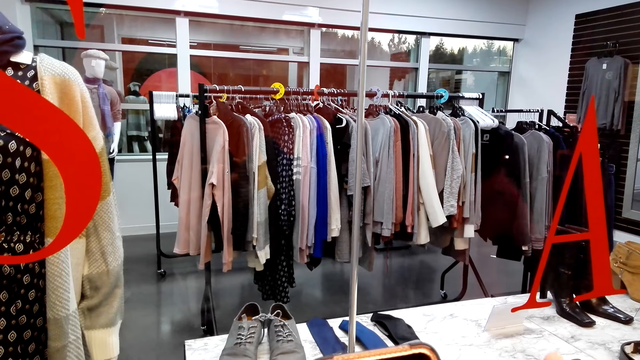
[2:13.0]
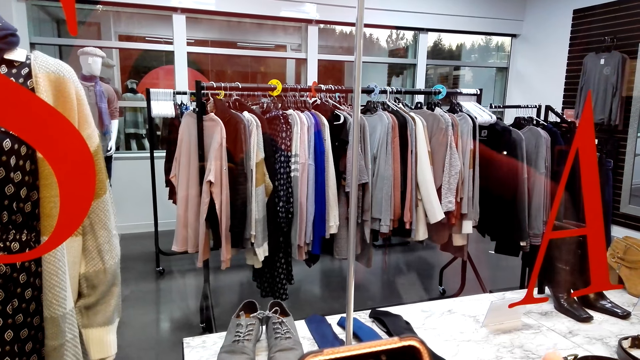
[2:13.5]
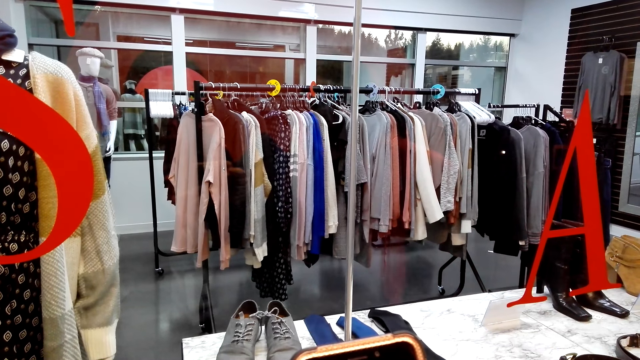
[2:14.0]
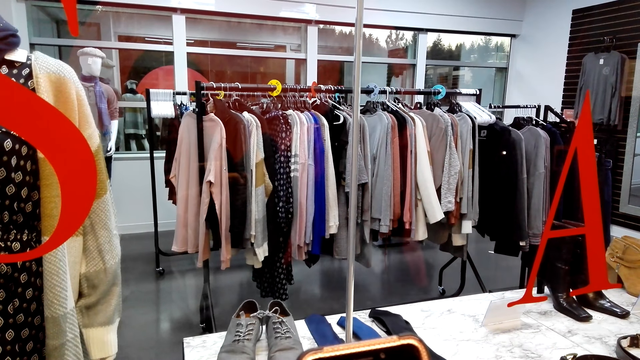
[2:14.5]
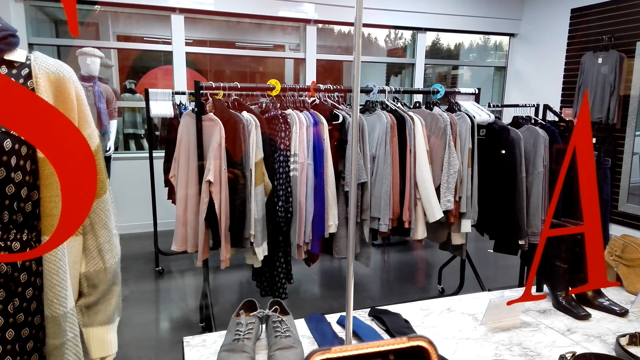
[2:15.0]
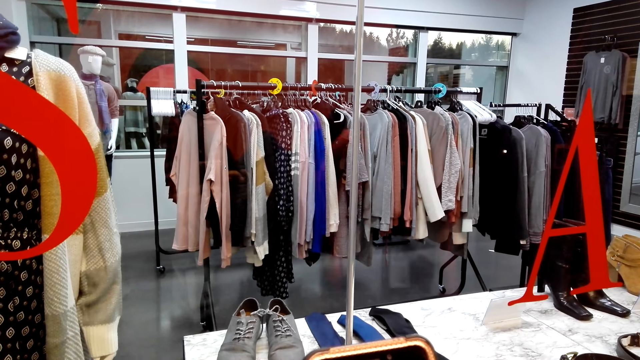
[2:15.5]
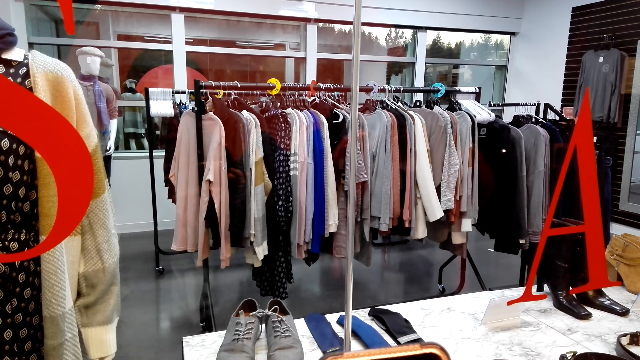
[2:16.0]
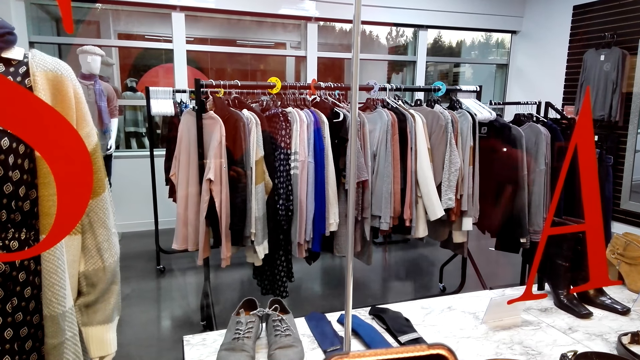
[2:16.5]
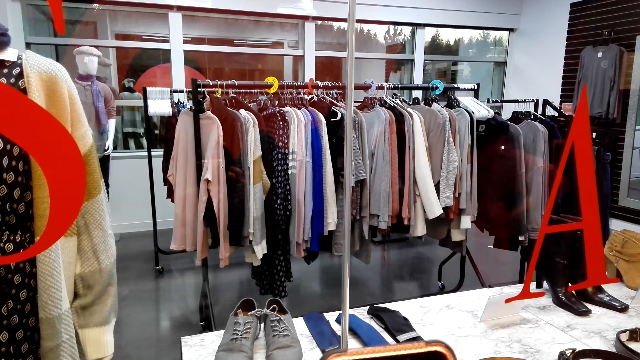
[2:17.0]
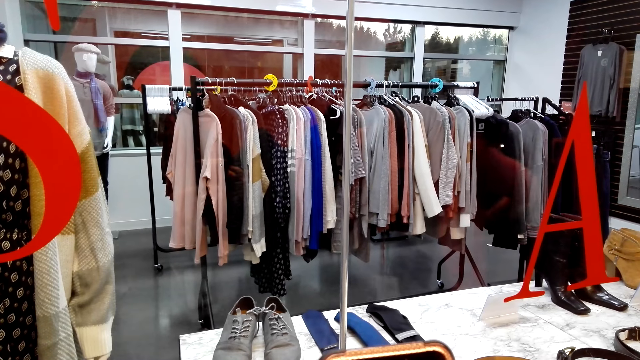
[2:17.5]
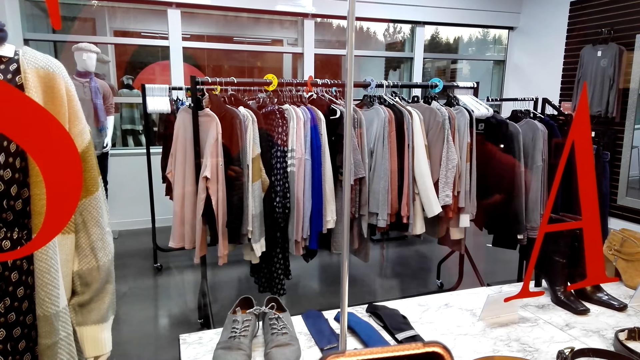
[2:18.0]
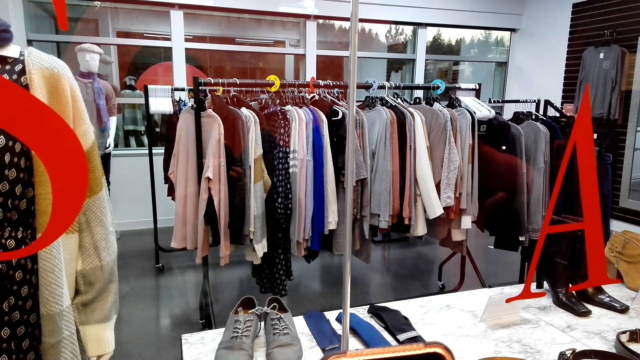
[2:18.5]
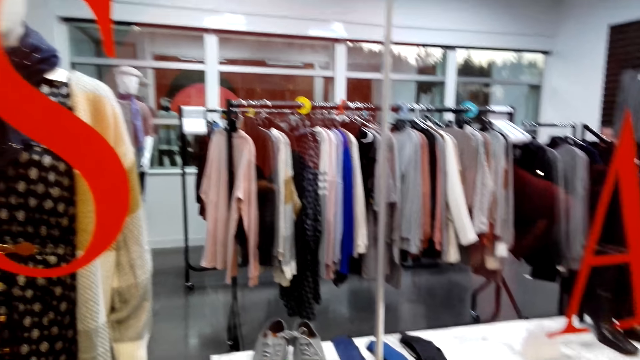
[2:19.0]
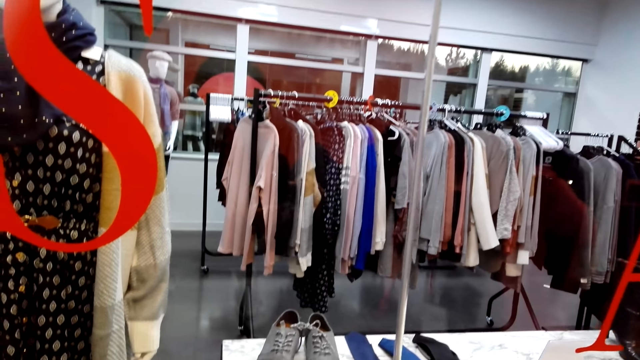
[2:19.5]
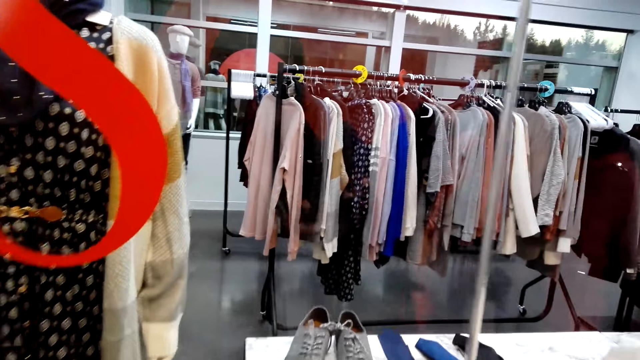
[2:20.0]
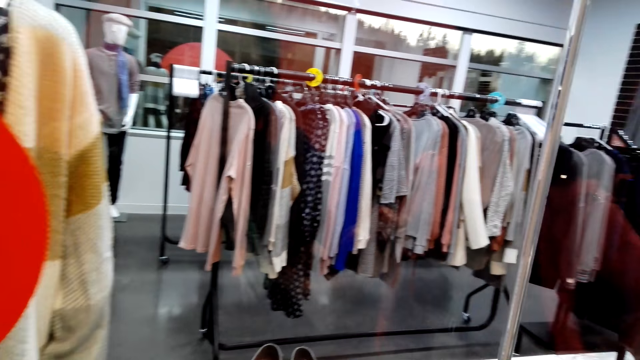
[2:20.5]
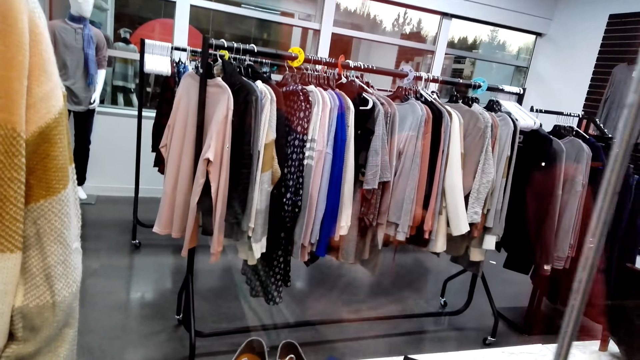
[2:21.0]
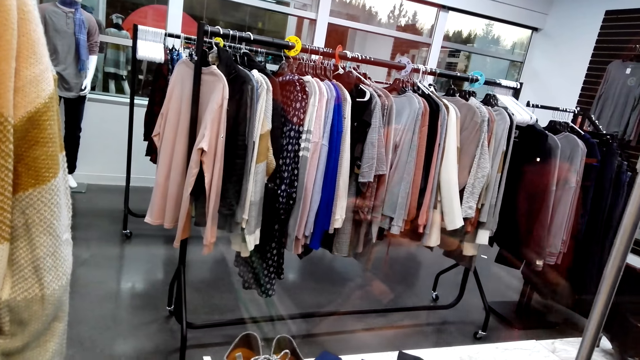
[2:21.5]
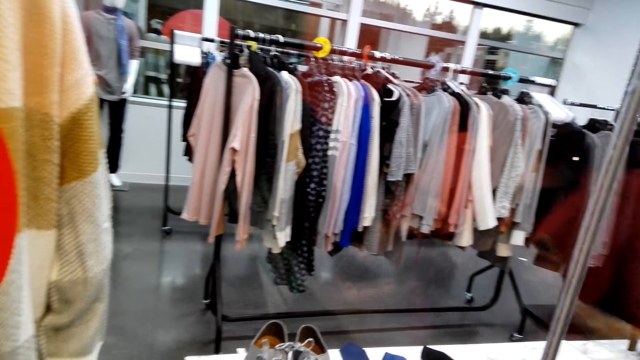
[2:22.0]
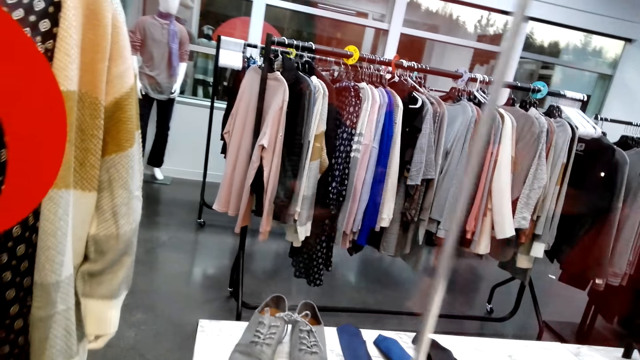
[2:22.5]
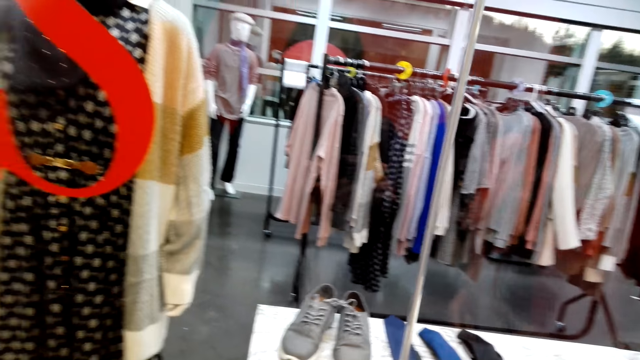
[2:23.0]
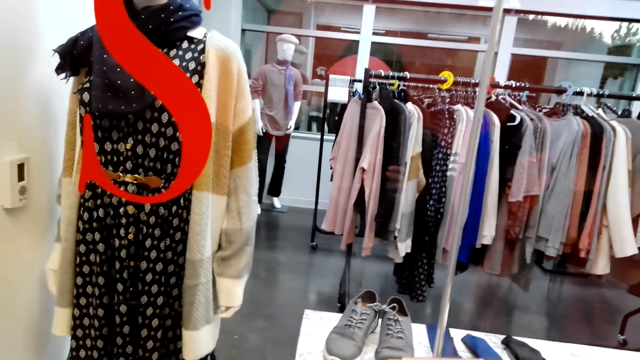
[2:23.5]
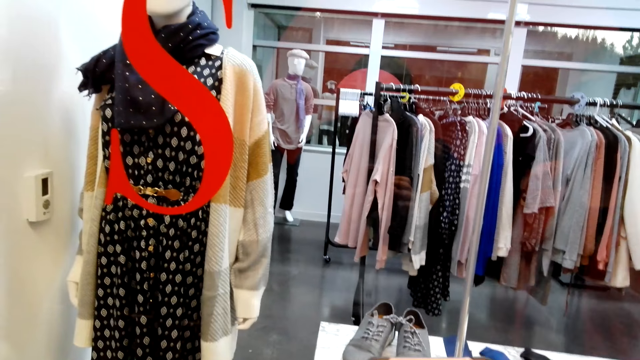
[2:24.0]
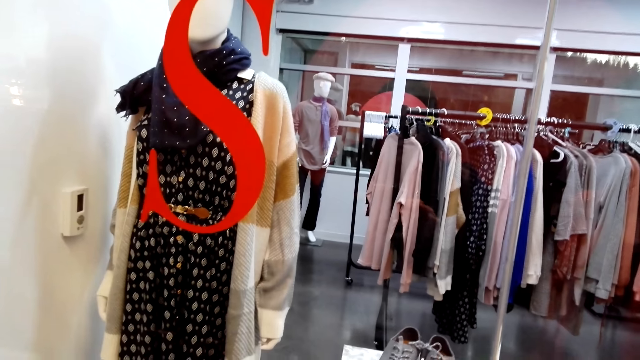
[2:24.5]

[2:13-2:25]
The camera wearer stares at a phone. They look around.

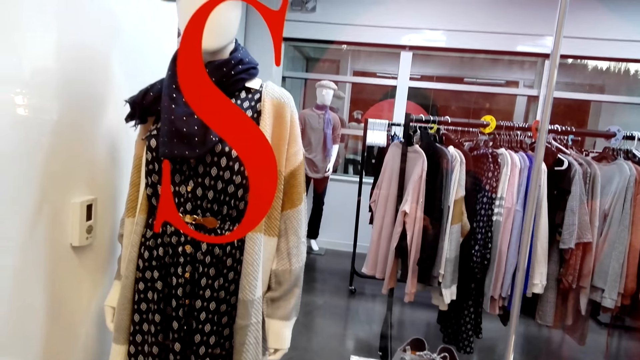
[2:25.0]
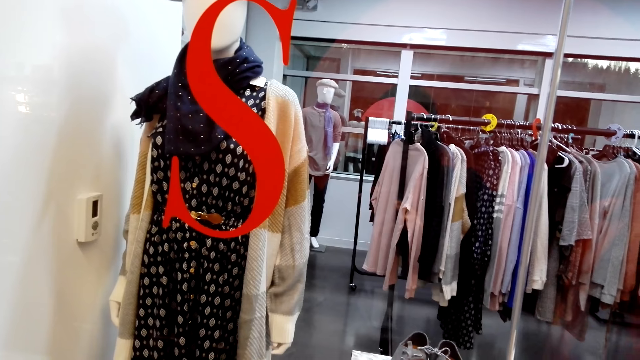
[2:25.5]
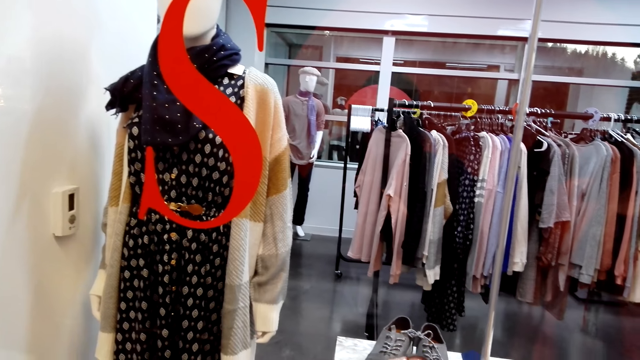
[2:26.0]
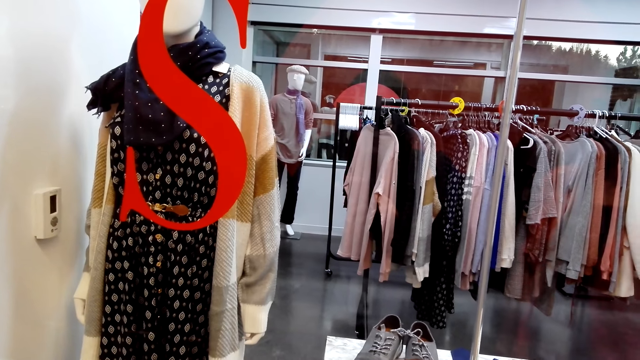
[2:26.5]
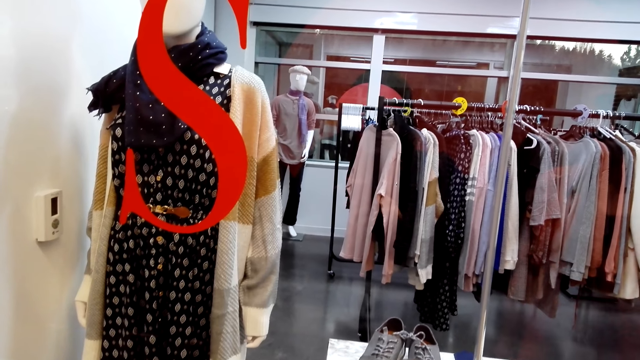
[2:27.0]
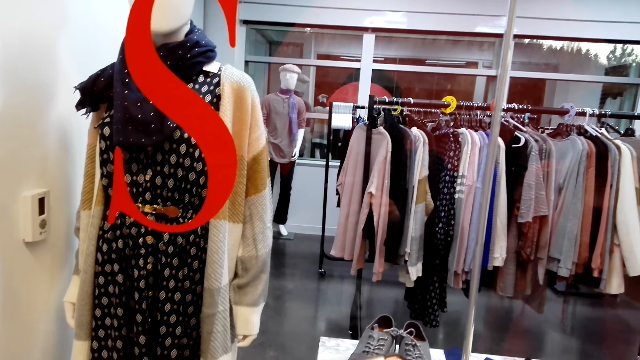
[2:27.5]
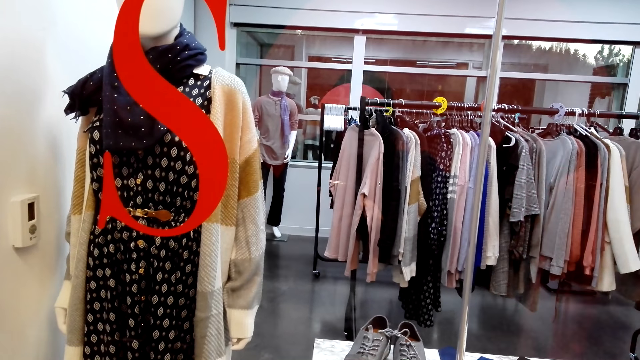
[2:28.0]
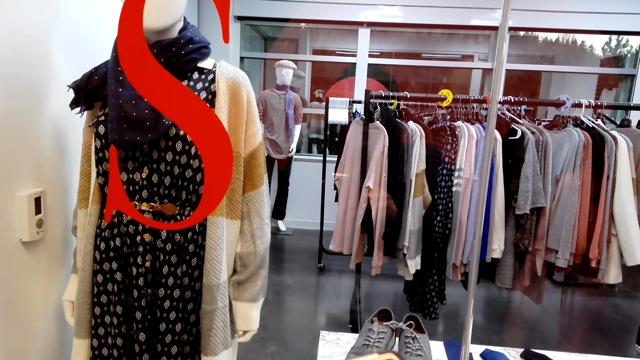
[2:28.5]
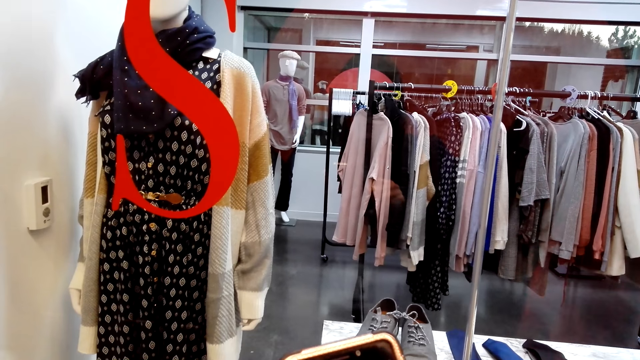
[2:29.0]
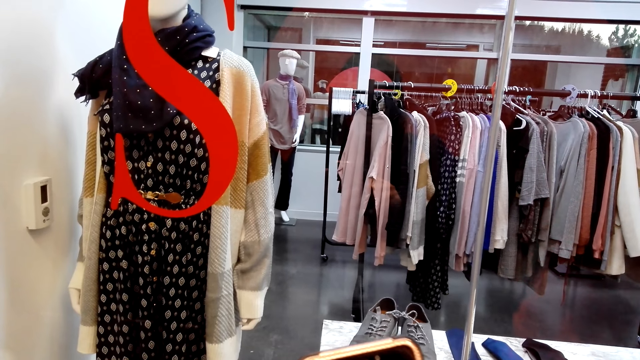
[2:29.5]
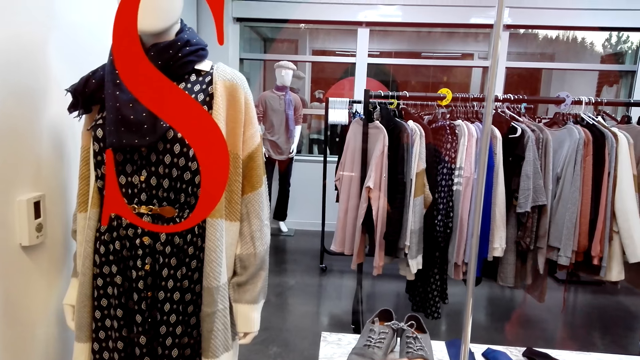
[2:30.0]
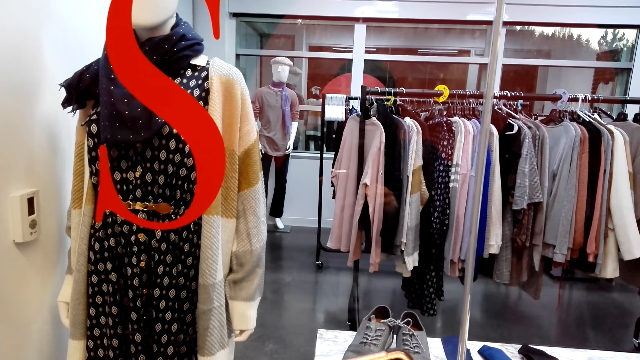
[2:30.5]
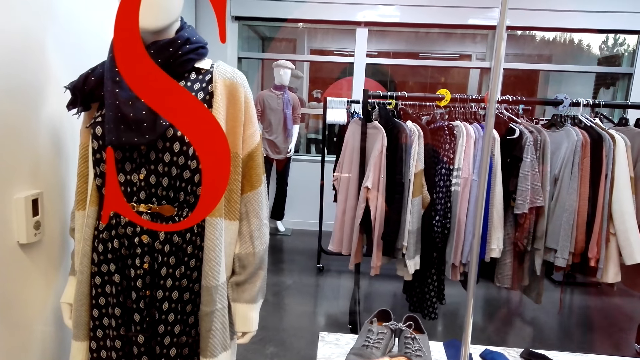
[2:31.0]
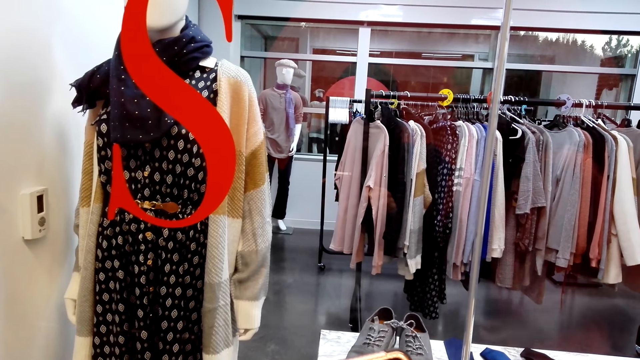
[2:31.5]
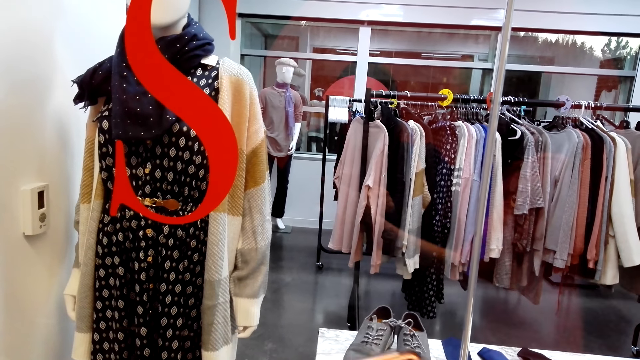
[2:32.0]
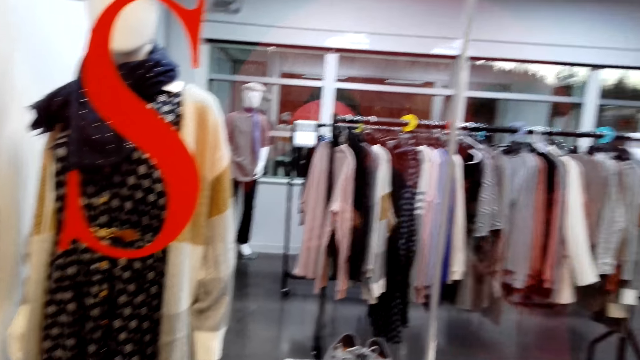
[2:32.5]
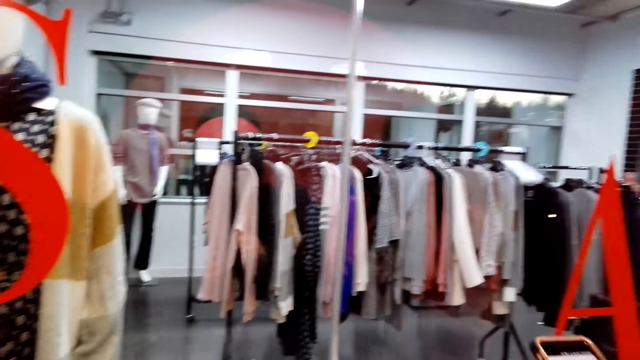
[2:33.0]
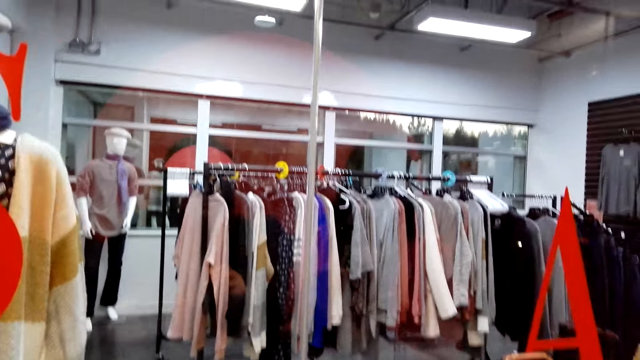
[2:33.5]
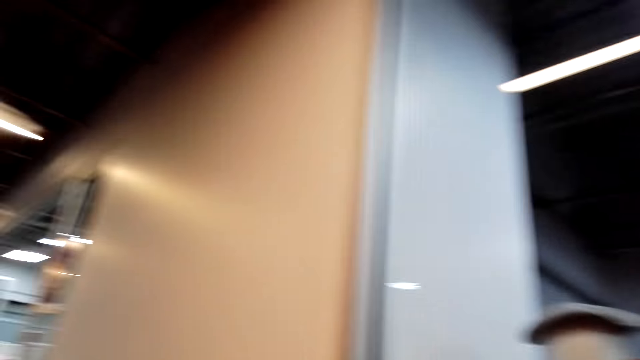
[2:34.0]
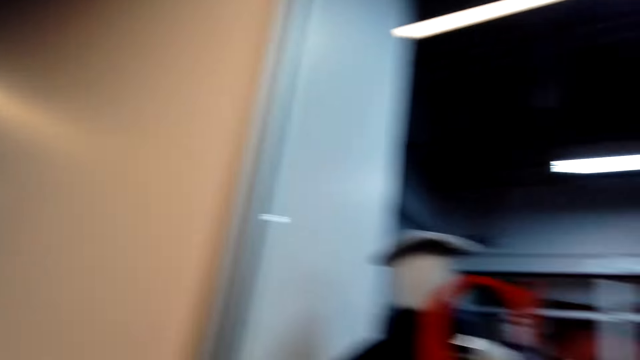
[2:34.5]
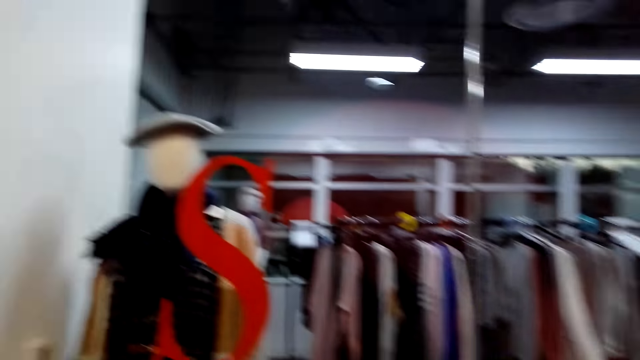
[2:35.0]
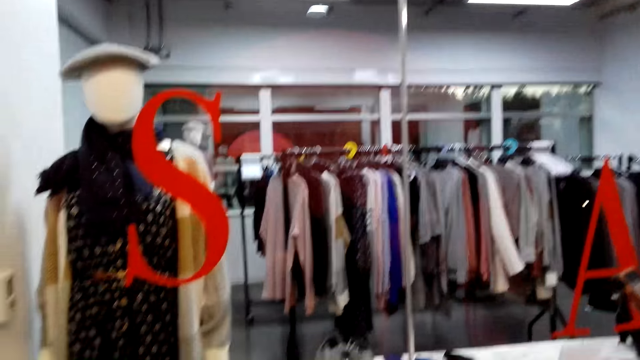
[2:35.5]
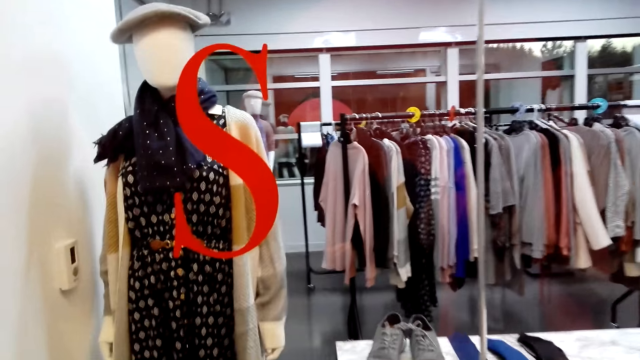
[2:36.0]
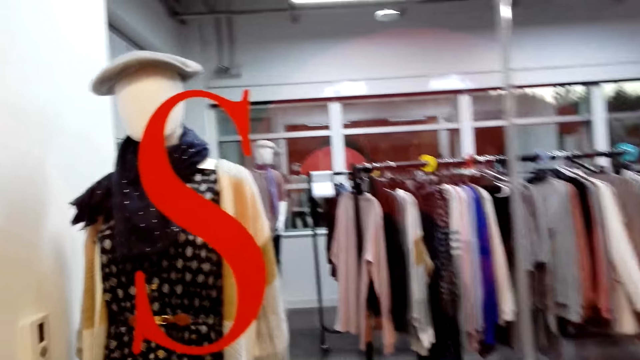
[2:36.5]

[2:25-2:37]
The camera wearer looks around. They operate their phone. They stare at the phone. They look around. A person picks up the phone. The person stares at the phone. The camera wearer looks around.
